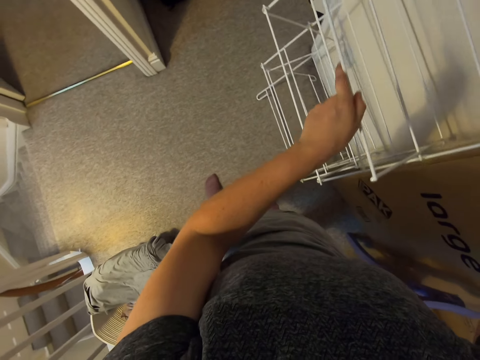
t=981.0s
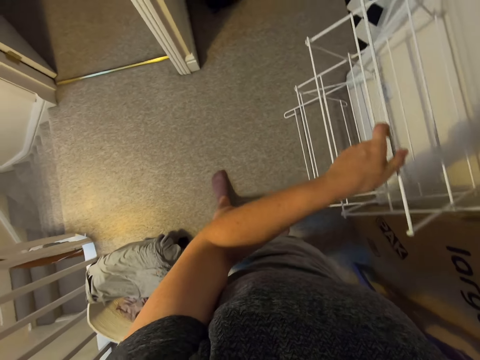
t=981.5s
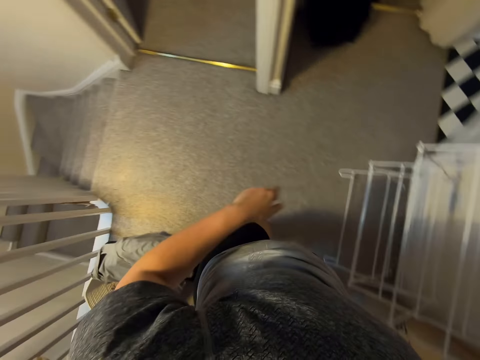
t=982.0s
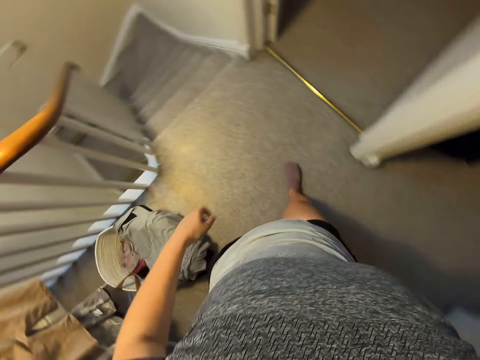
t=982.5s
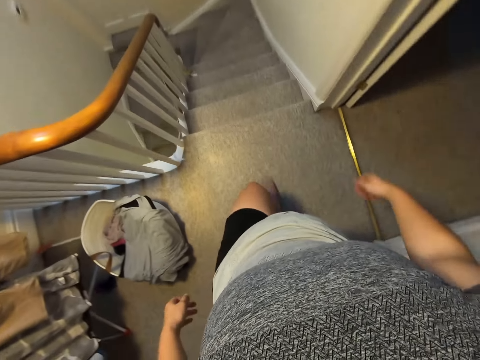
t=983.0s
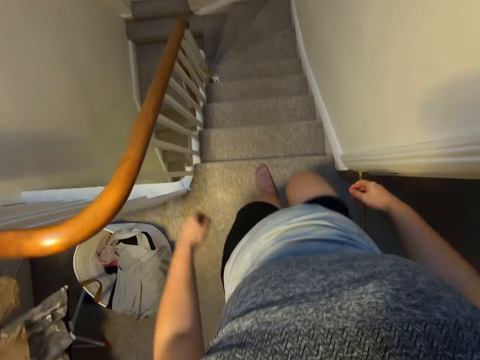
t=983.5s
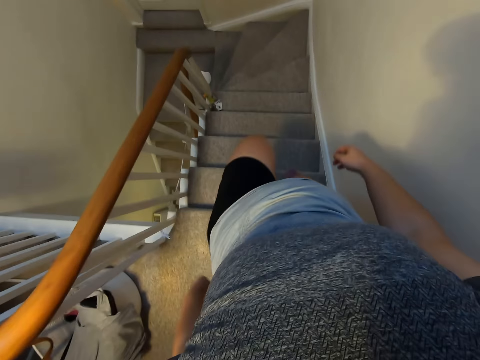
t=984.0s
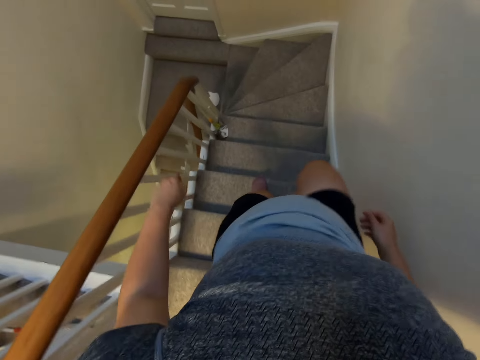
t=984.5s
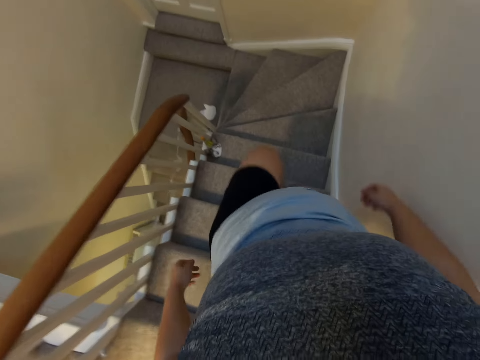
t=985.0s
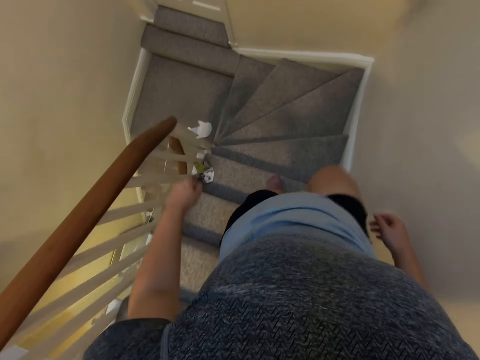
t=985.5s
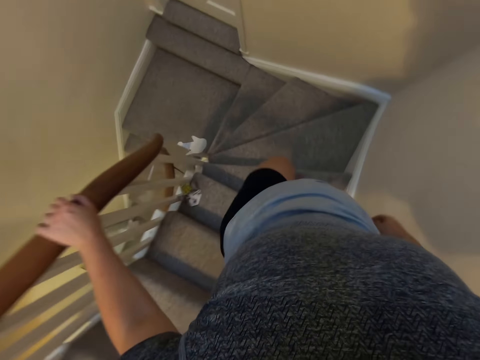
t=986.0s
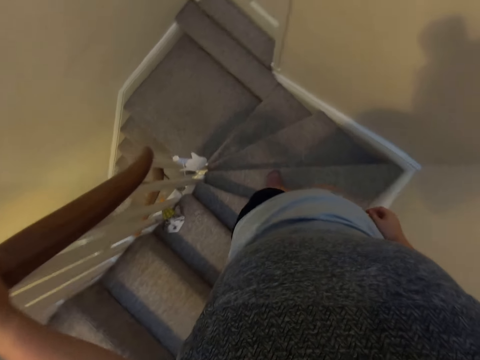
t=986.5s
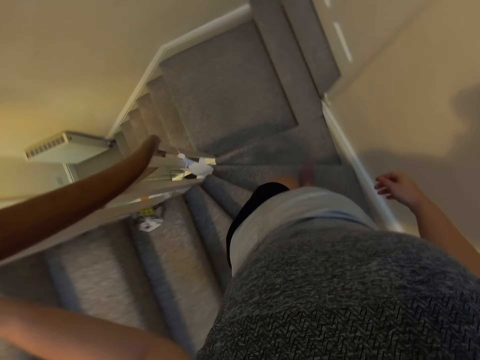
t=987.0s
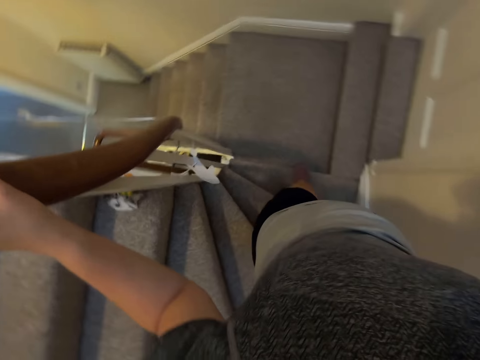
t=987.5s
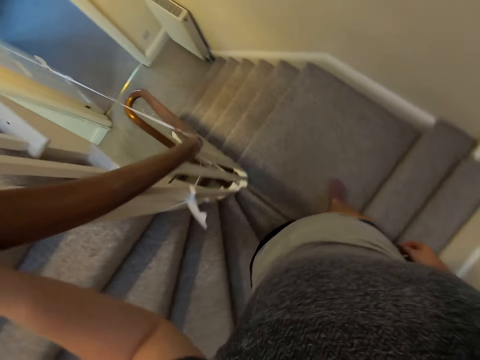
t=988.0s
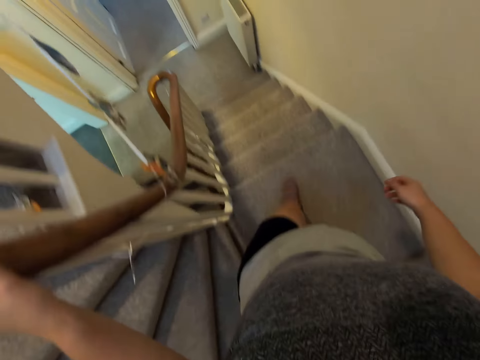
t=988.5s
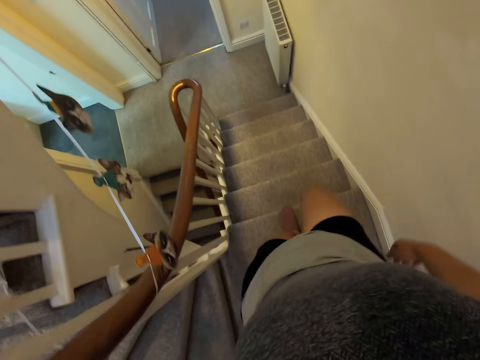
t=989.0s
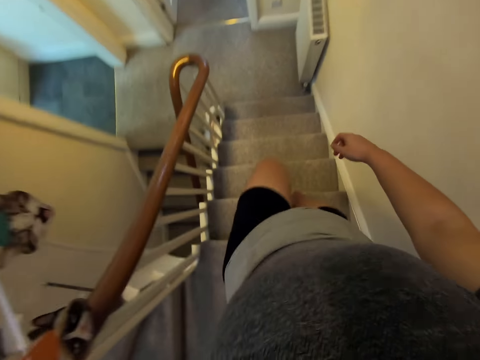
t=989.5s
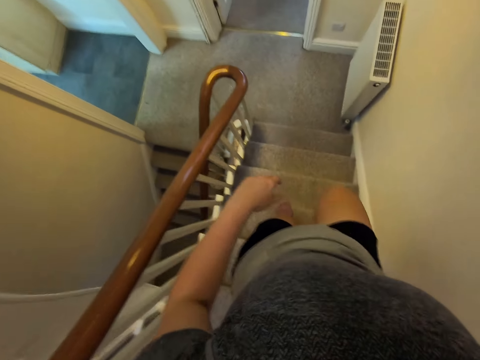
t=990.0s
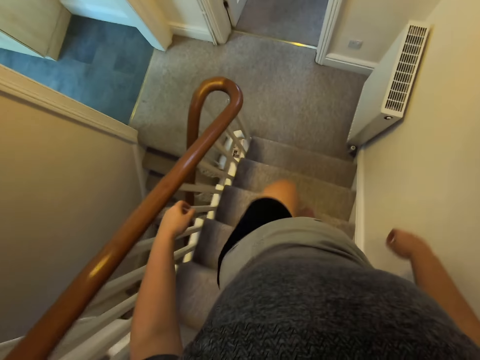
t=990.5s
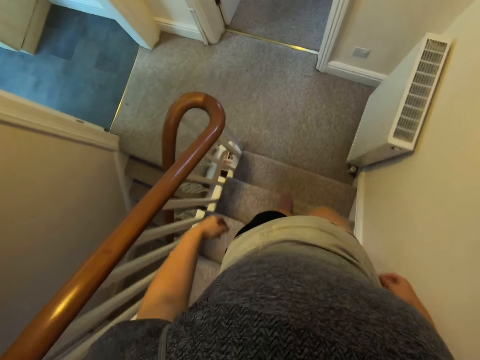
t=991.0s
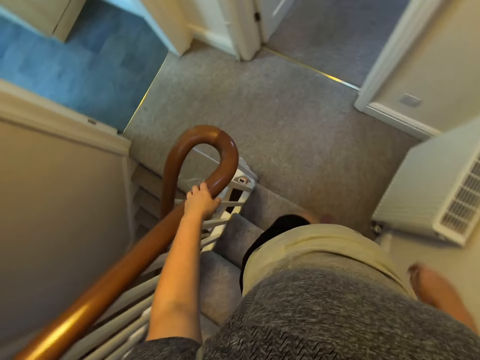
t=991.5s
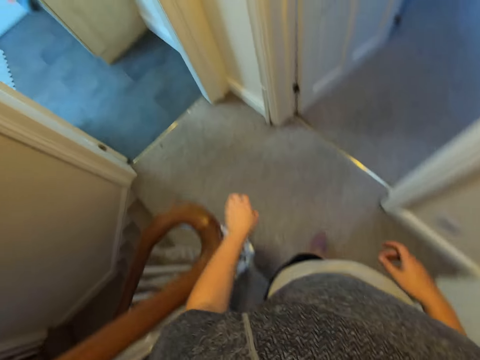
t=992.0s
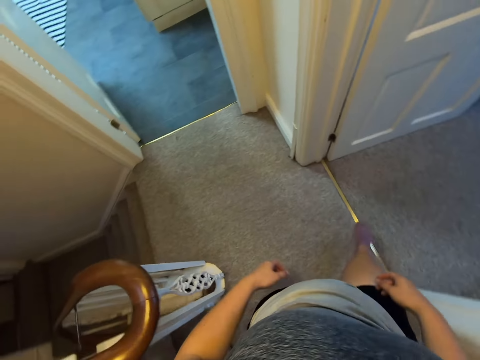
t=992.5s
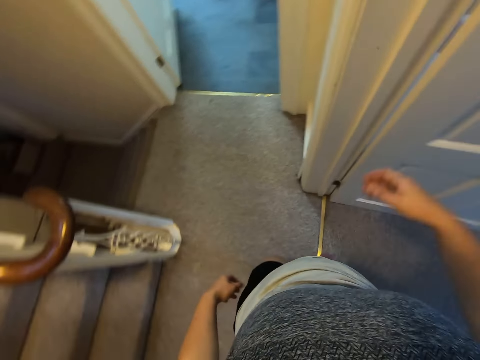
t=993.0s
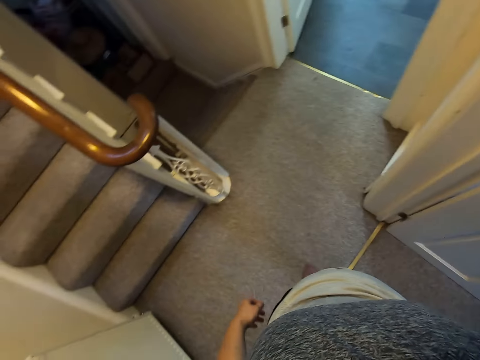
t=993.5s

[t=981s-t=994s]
The camera wearer walks around. They walk downstairs. They put a hand on the stair rail. They put a hand on the stair rail again. They fix the camera on their head.
